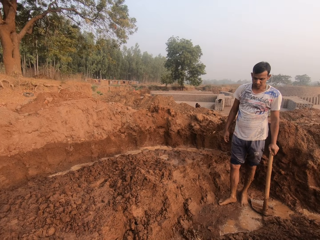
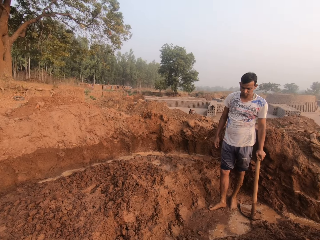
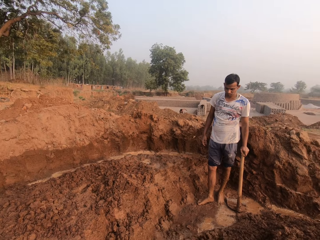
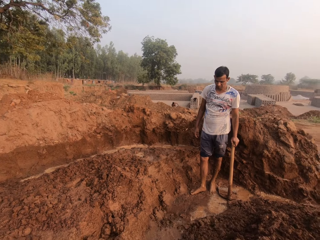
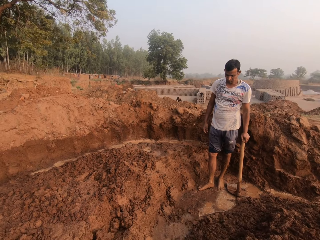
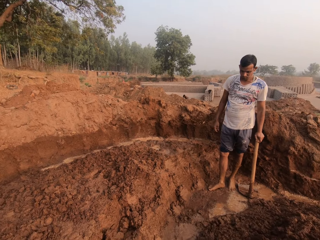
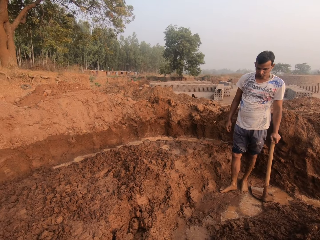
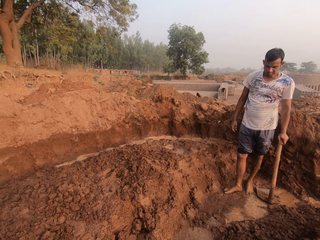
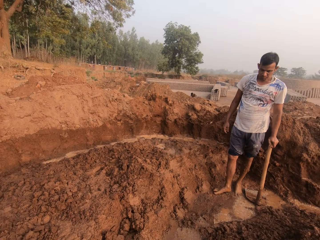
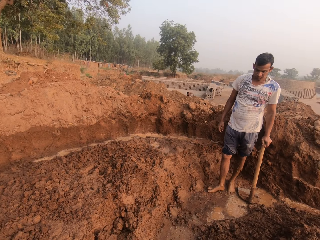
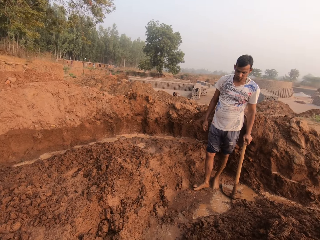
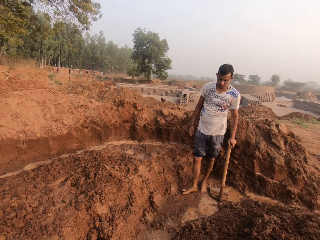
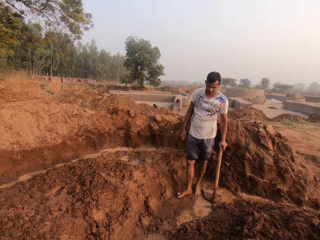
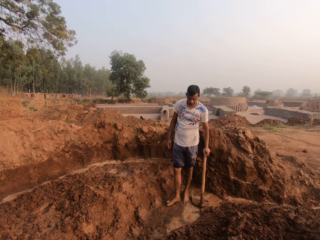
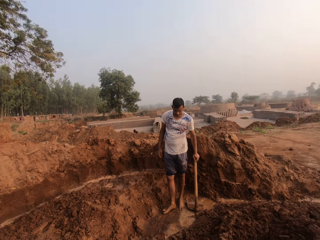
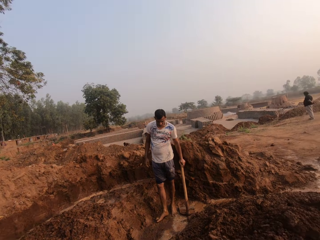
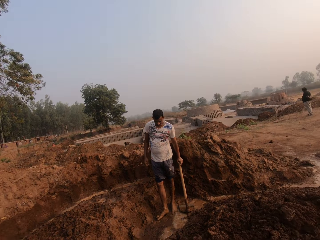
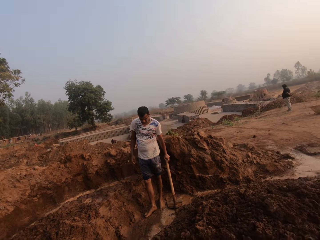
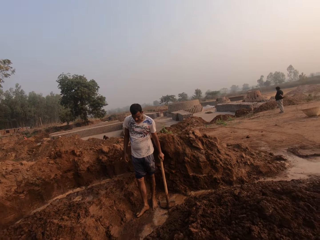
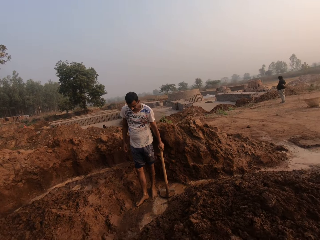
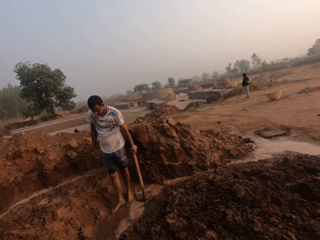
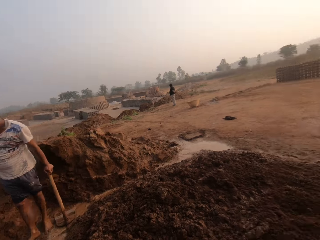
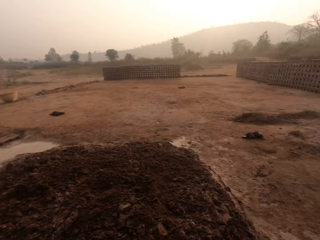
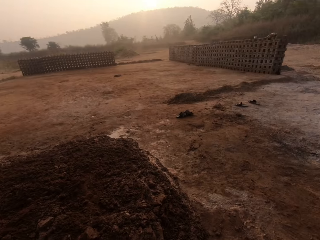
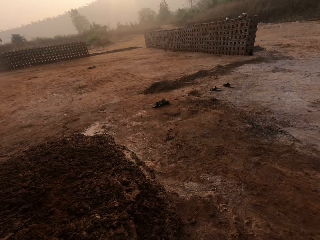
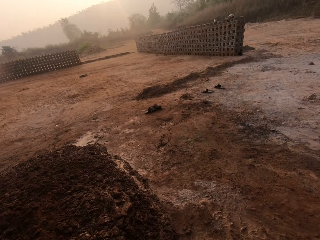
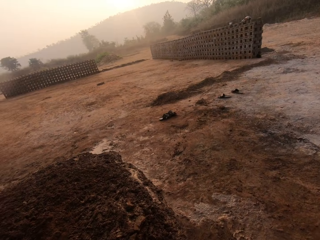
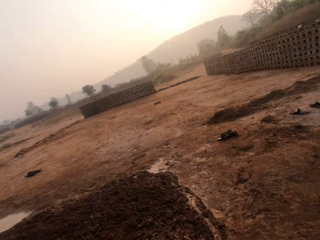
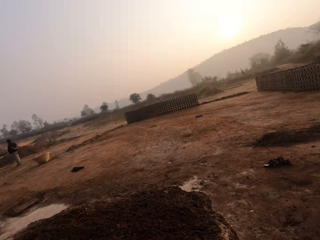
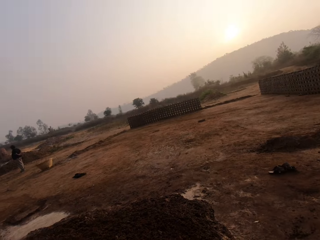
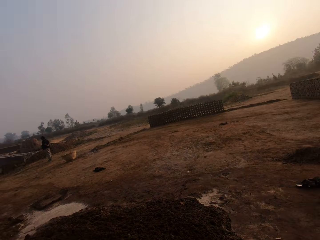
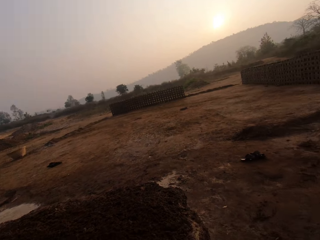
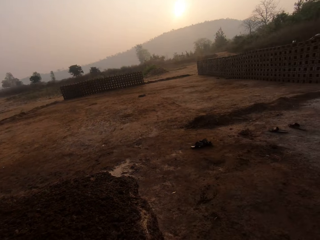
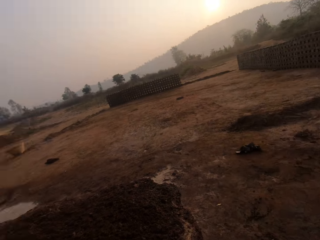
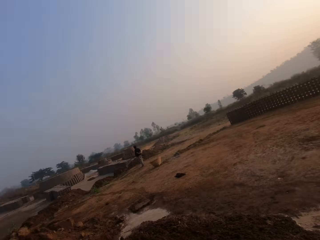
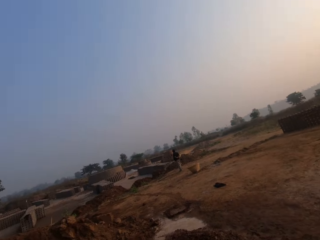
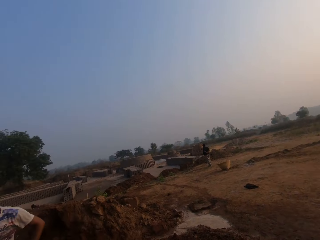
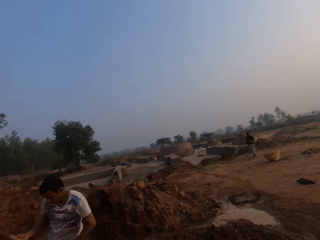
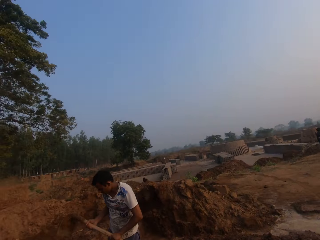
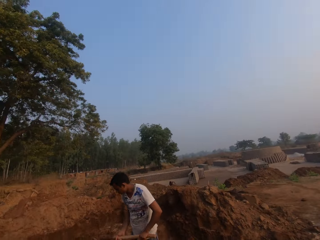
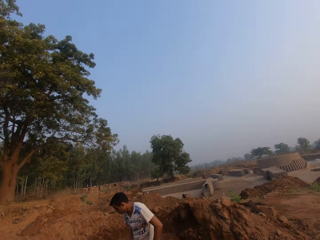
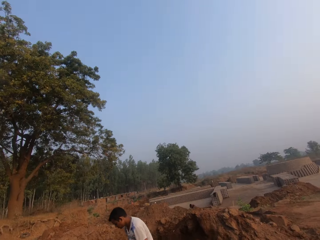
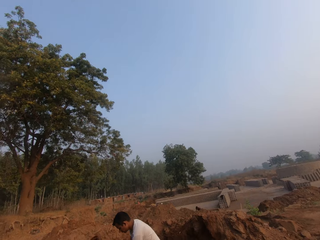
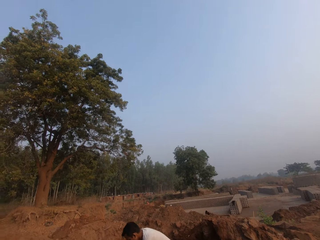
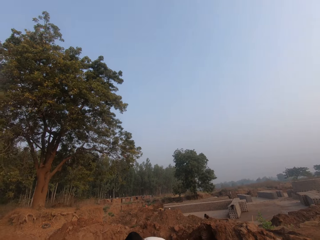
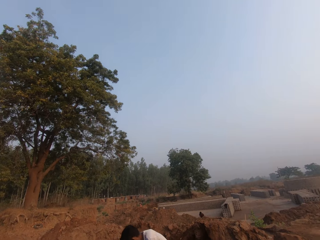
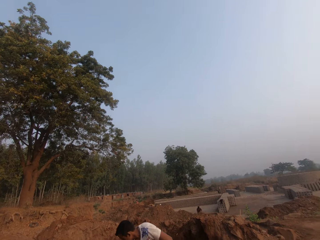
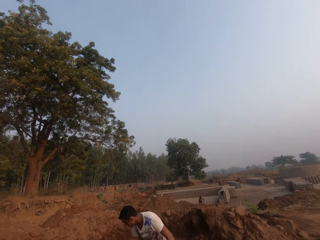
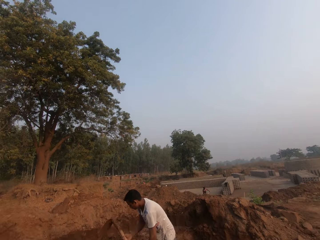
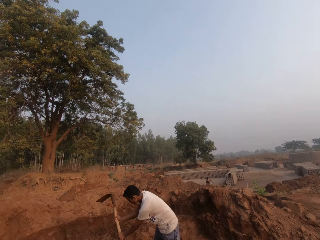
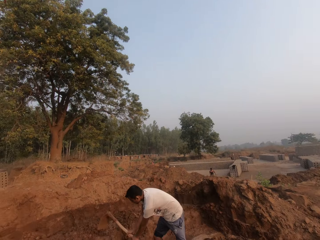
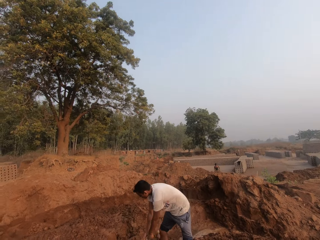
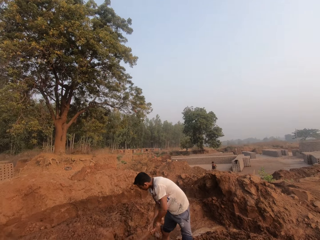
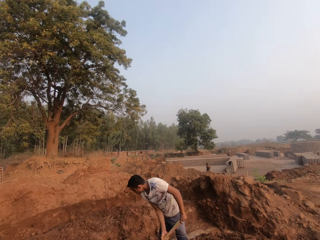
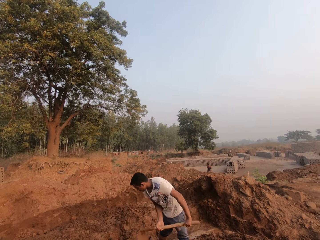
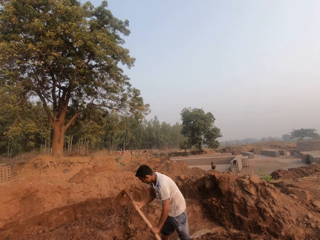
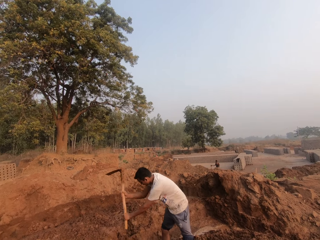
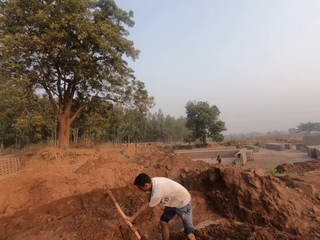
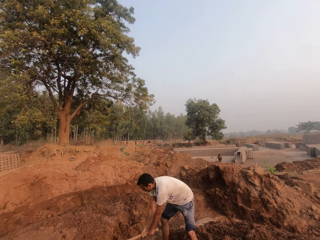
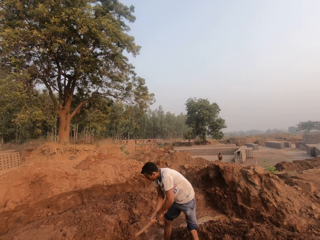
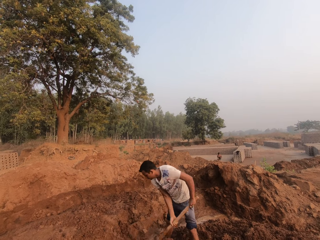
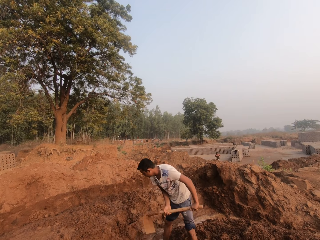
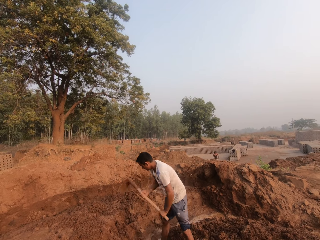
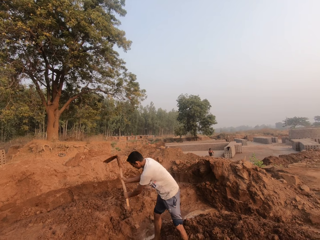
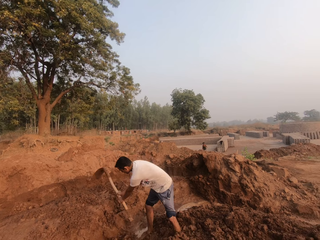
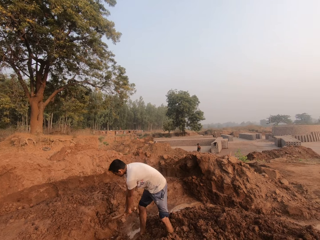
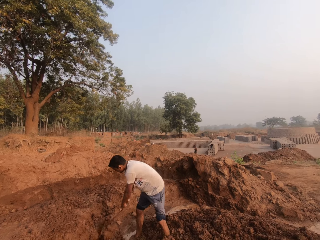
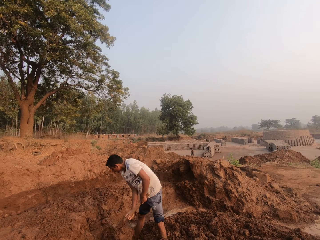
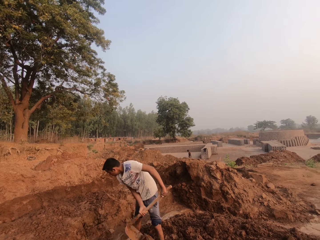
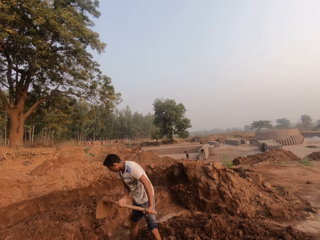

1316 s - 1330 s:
The camera wearer pours water on the ground from a pail in his right hand. He moves around. The man tills the ground with the hoe in his hands.

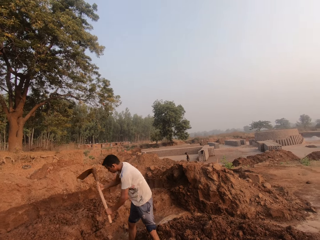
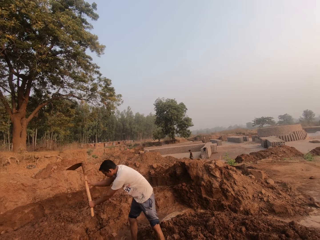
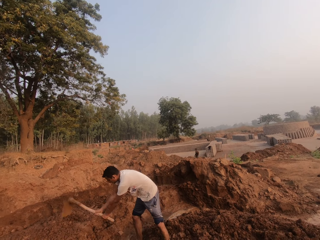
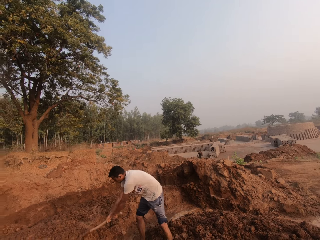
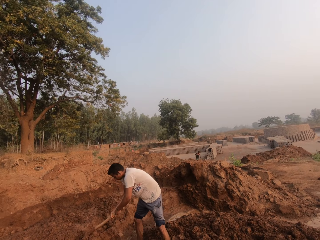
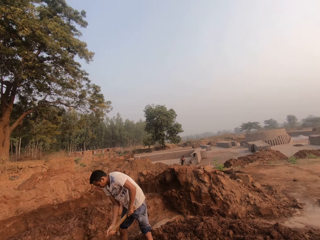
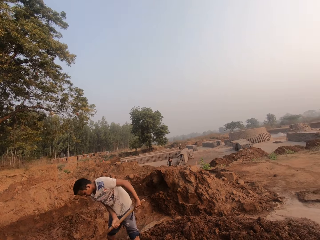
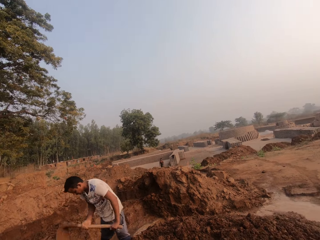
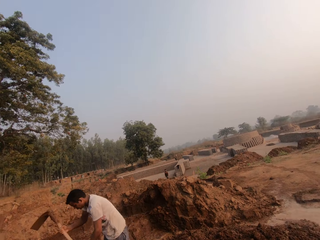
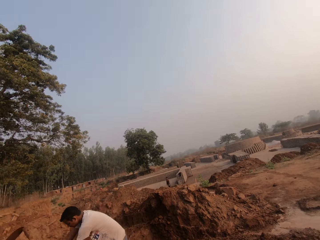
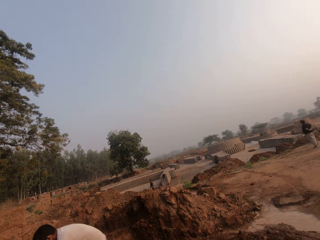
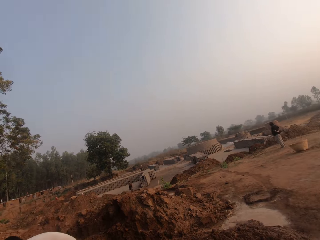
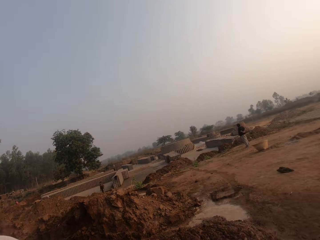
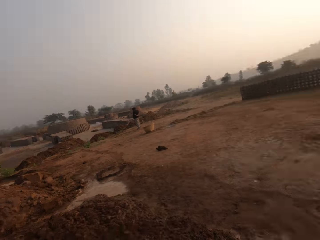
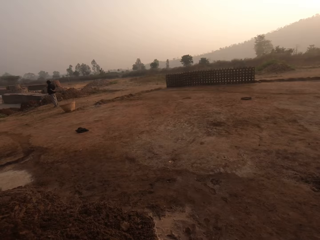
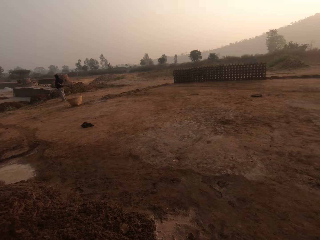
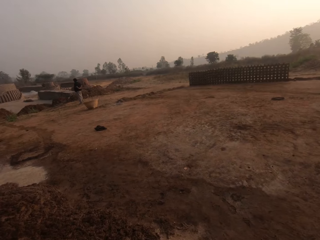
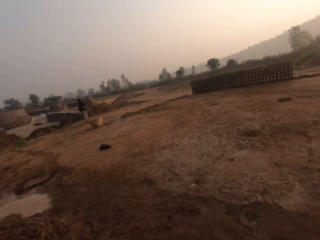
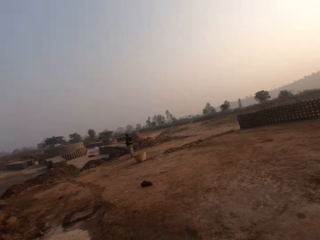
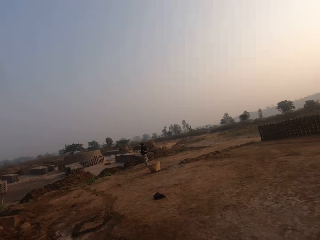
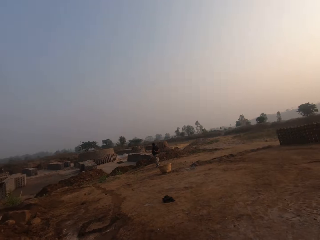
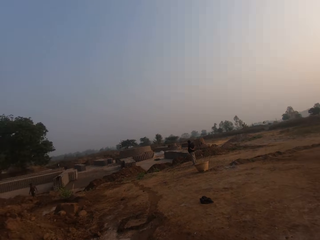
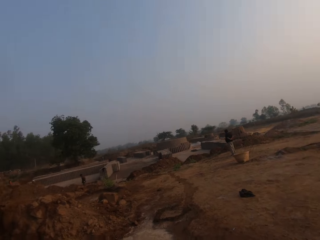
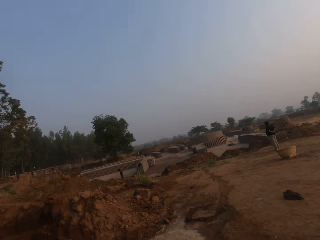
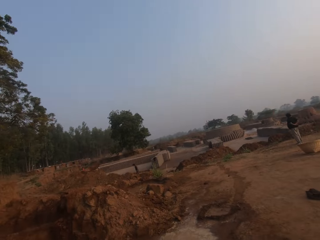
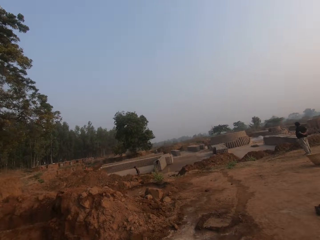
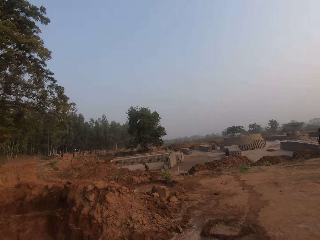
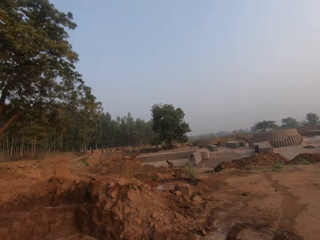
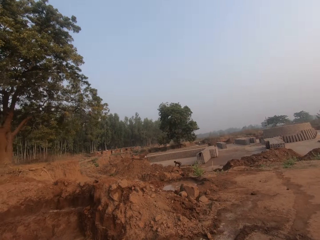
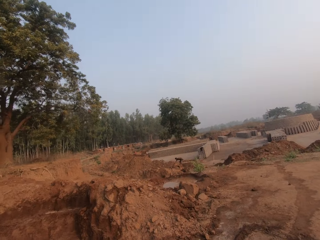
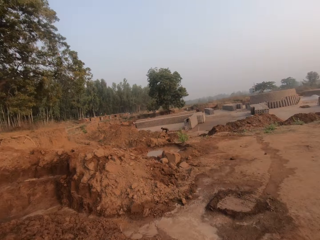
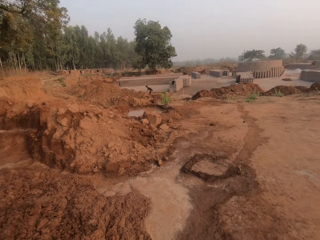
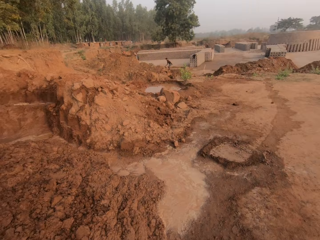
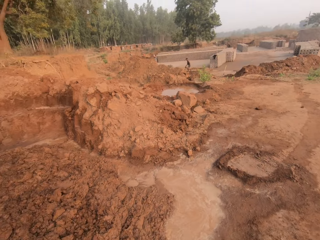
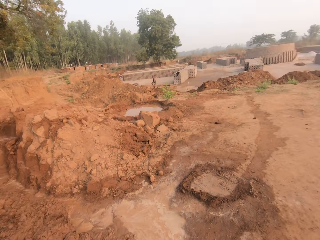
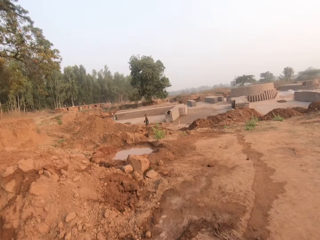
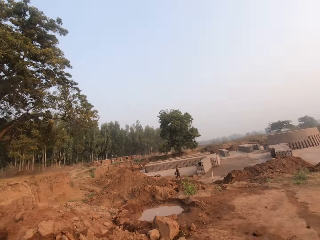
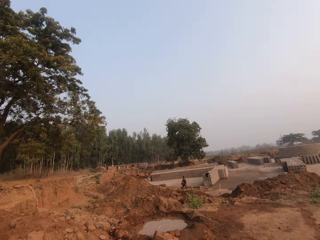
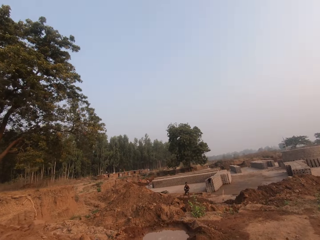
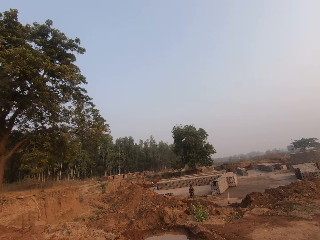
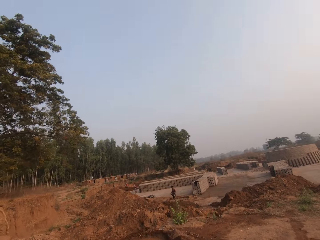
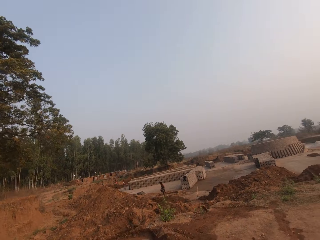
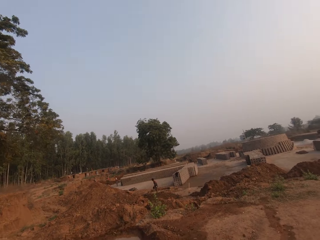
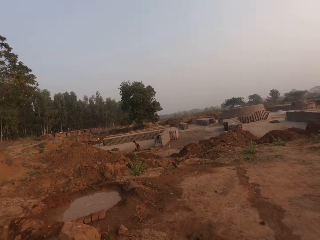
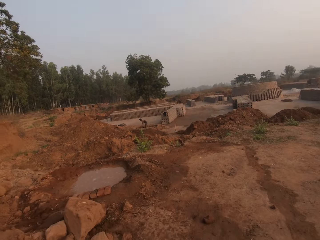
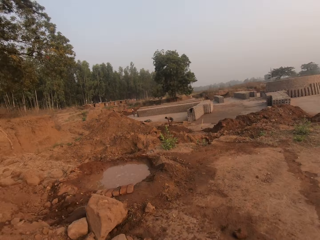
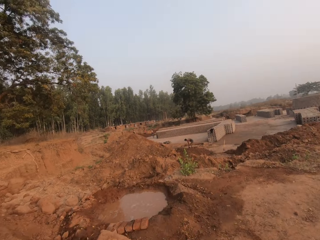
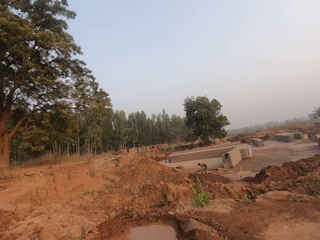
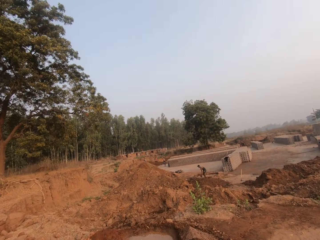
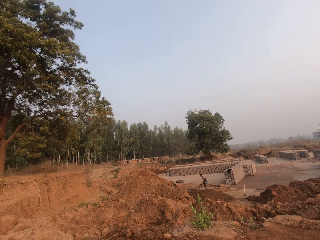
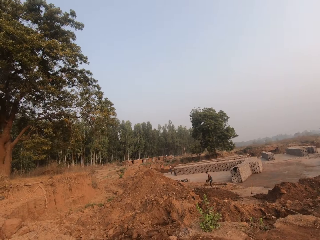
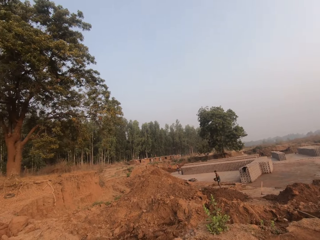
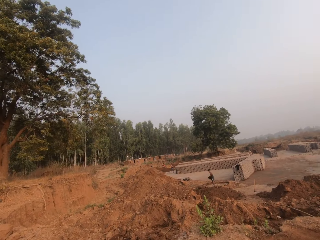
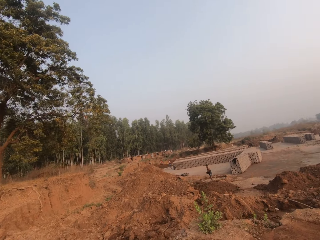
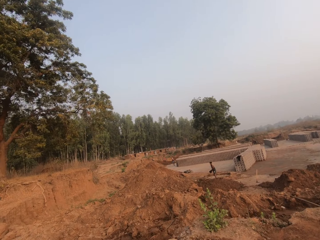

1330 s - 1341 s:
The camera wearer walks towards the heap of sand with water.
